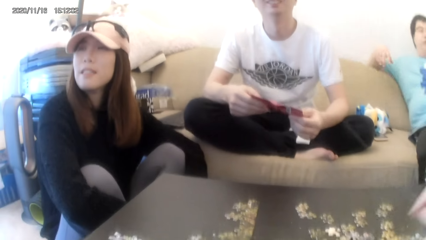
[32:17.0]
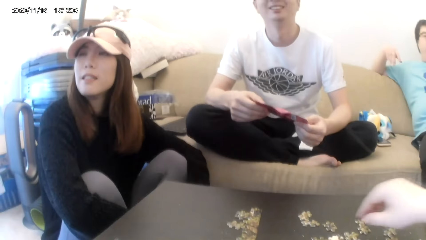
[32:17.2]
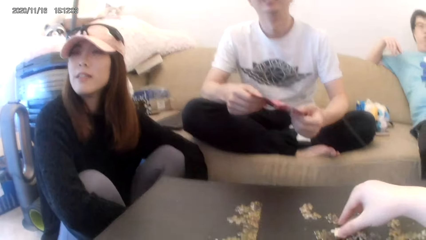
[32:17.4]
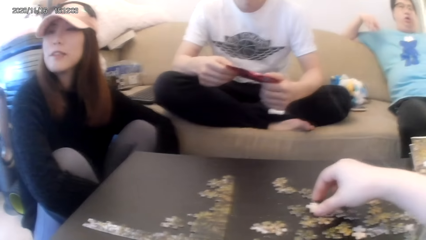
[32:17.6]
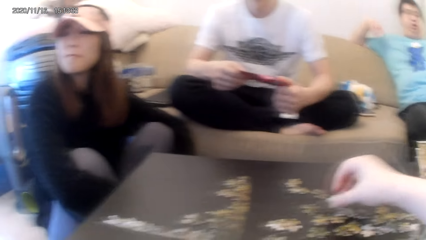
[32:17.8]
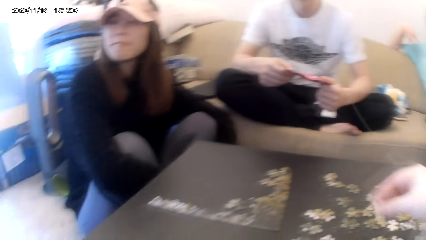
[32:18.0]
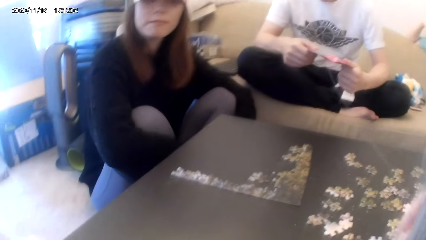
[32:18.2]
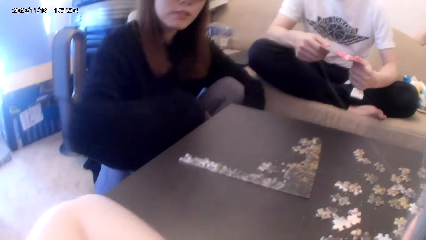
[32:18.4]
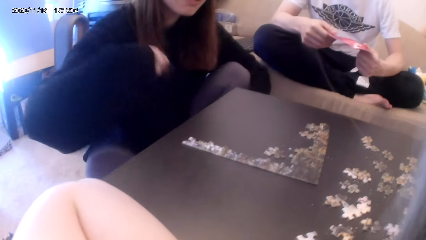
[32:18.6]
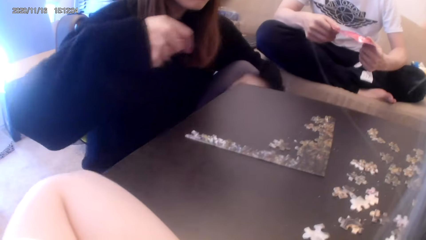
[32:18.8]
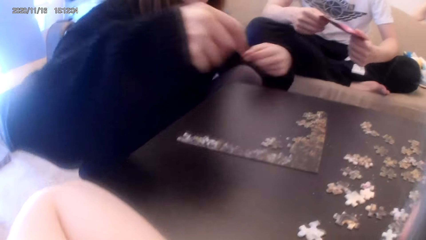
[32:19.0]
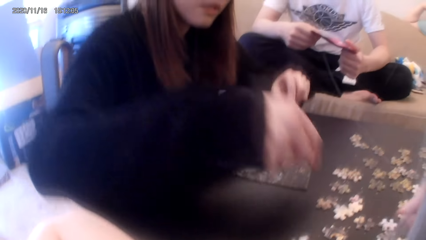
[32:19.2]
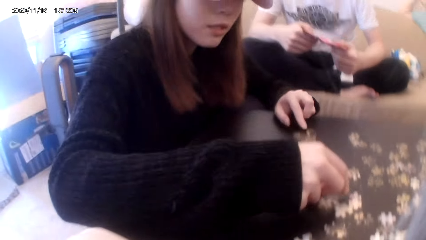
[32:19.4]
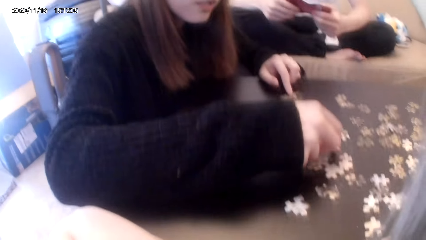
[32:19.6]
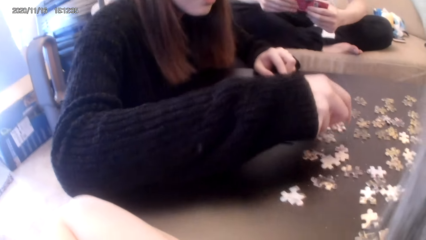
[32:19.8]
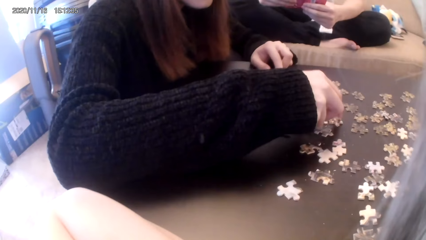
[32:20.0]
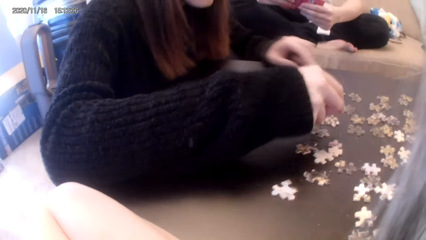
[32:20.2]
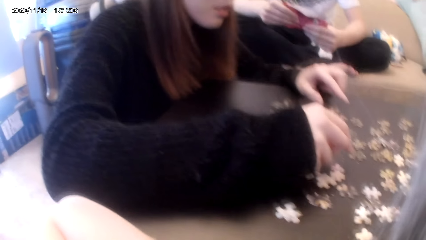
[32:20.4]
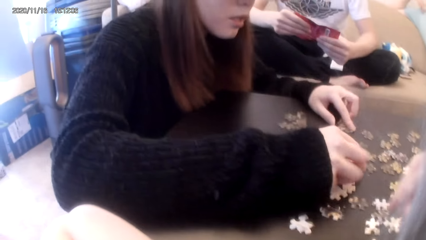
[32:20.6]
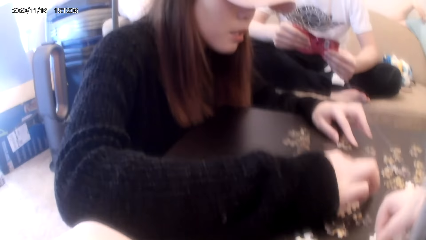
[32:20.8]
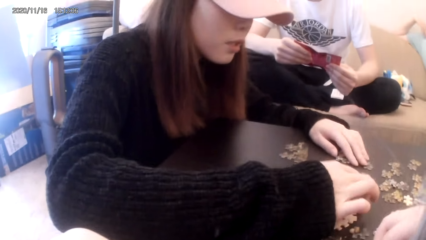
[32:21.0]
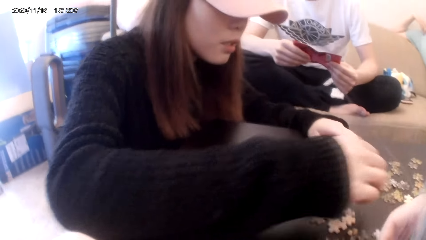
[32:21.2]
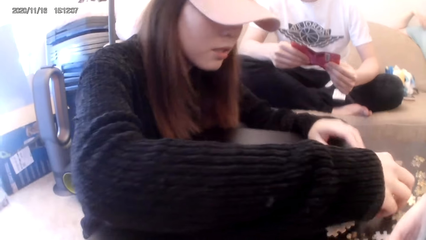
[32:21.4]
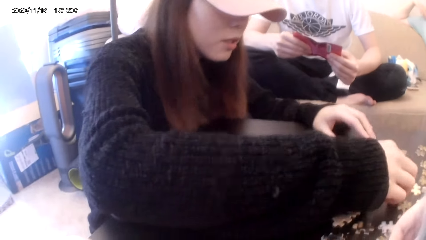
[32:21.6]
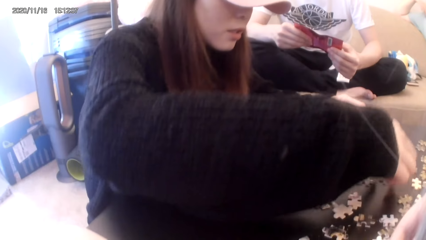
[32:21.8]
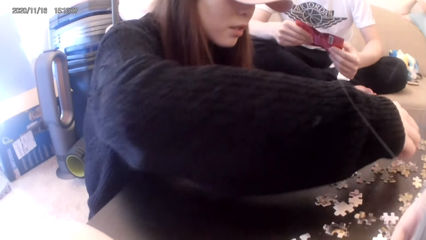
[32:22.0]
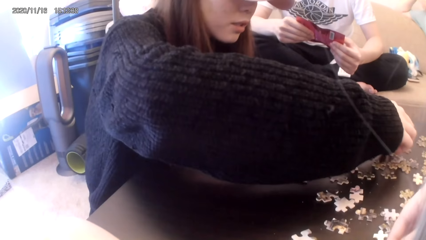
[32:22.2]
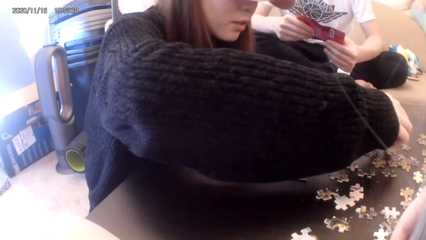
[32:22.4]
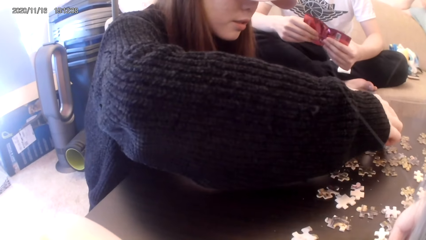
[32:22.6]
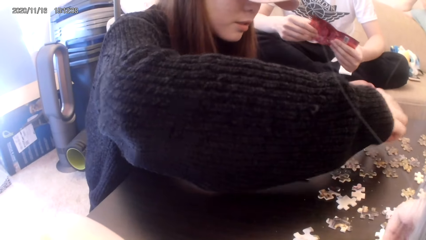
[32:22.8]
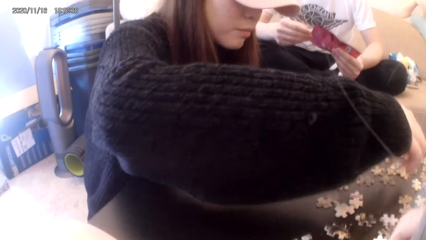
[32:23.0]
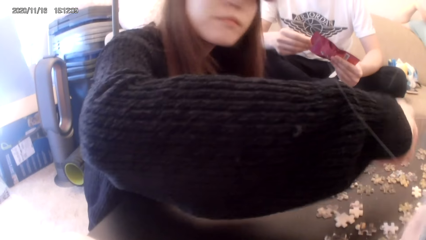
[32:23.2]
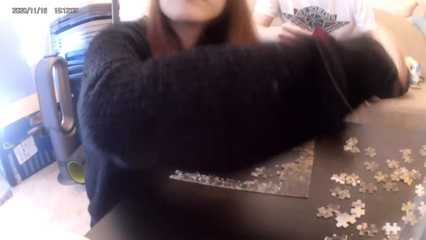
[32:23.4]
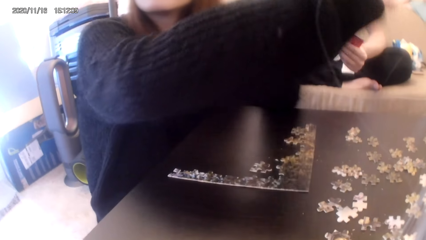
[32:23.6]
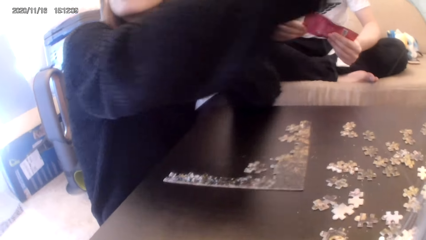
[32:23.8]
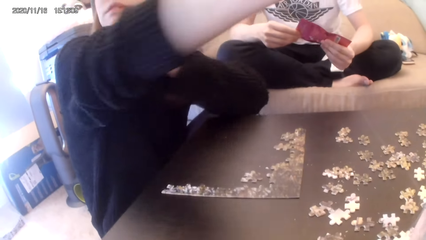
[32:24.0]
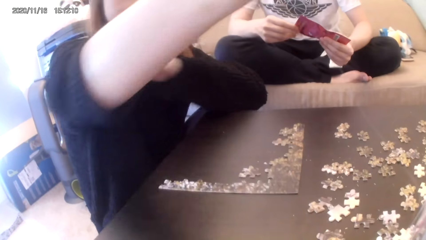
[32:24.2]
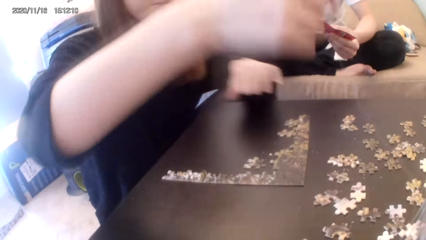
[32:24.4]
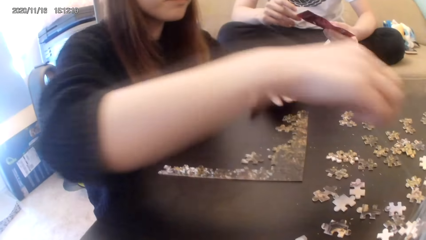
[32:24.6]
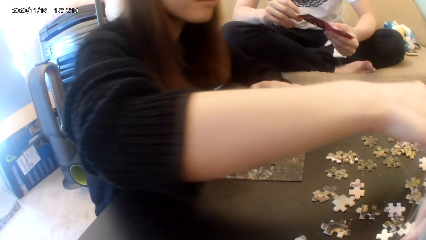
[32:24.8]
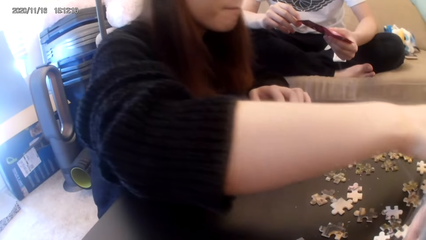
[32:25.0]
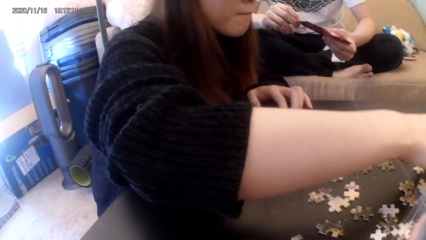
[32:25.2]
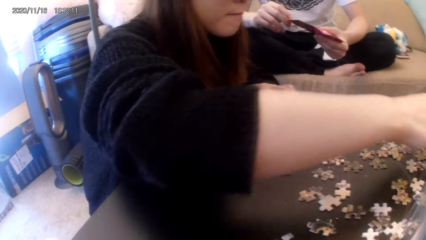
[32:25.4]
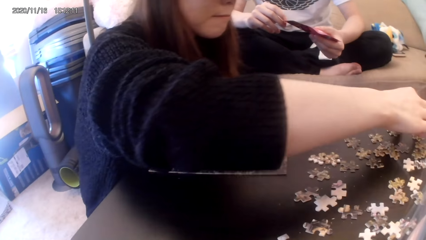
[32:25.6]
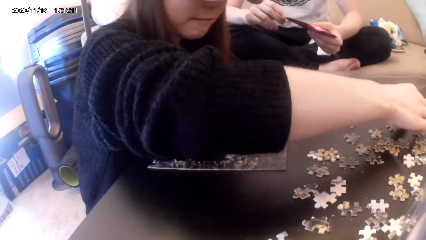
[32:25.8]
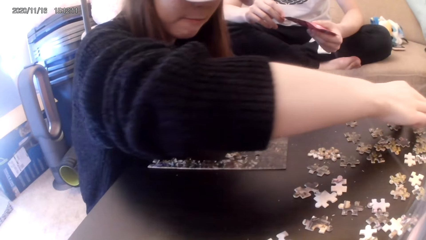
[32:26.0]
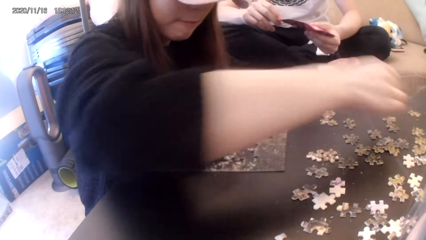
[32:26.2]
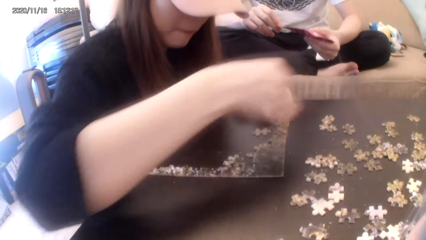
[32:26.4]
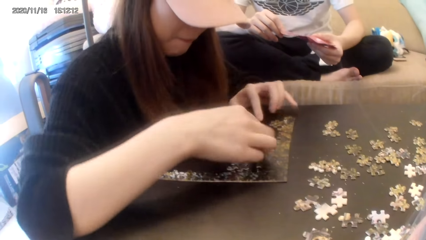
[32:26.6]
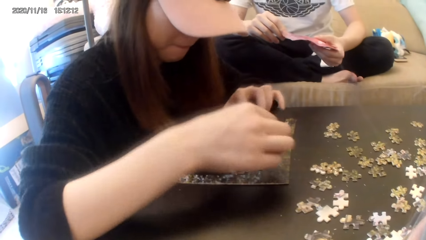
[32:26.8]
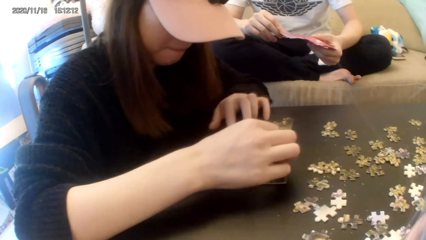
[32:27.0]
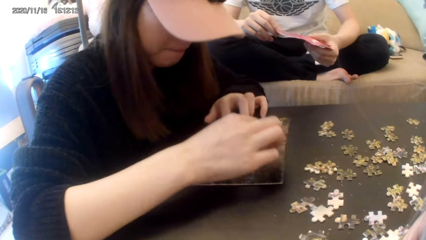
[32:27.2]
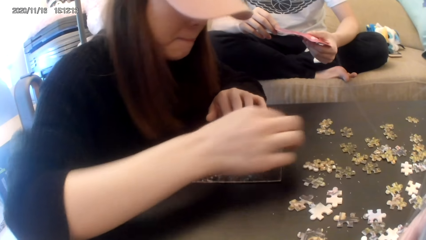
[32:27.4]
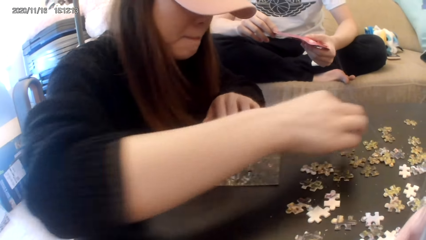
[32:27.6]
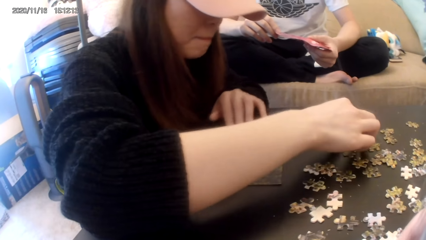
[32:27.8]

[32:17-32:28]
The camera wearer places a puzzle piece on the table. They arrange the puzzle pieces and look around.

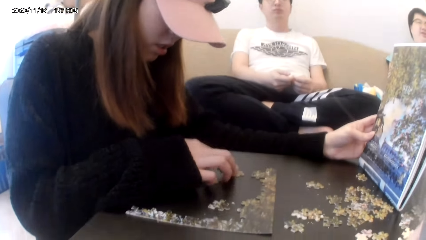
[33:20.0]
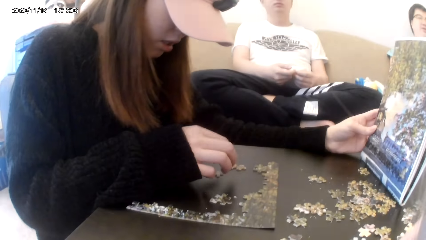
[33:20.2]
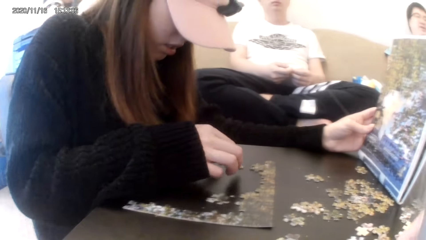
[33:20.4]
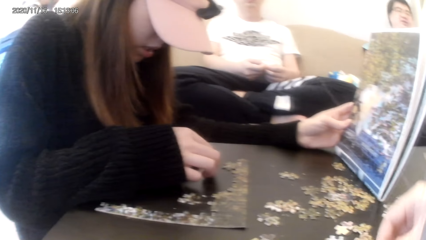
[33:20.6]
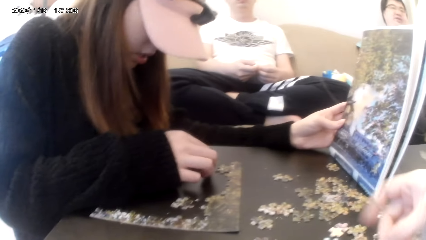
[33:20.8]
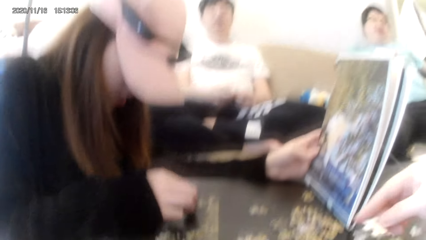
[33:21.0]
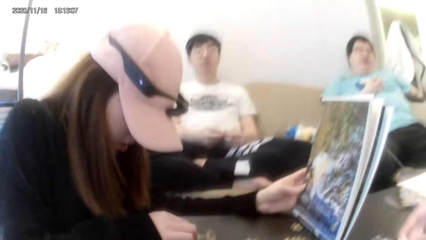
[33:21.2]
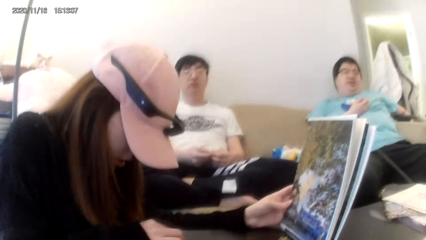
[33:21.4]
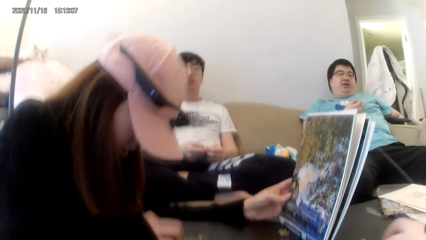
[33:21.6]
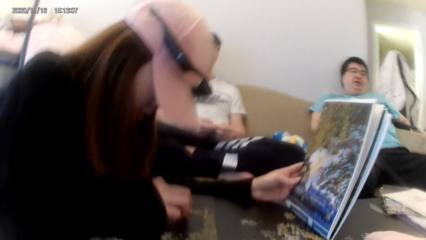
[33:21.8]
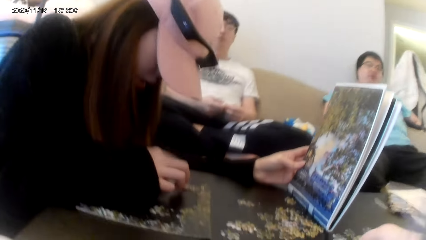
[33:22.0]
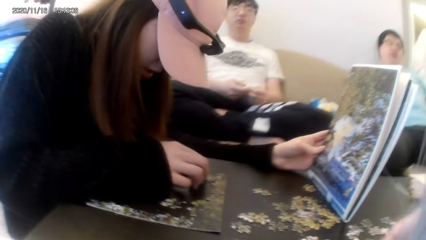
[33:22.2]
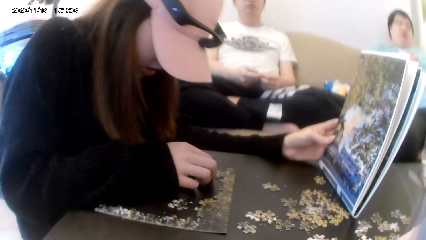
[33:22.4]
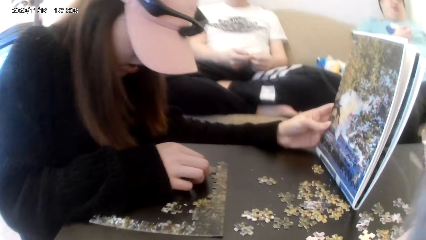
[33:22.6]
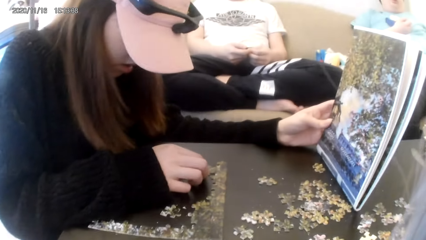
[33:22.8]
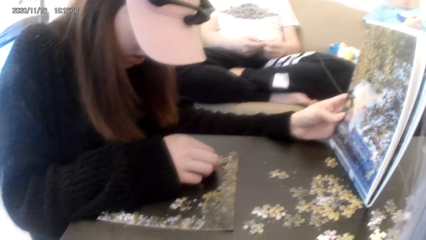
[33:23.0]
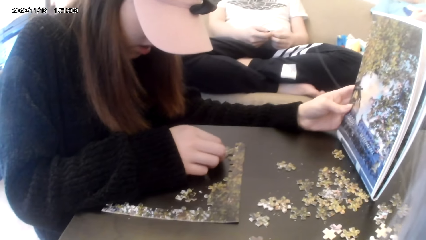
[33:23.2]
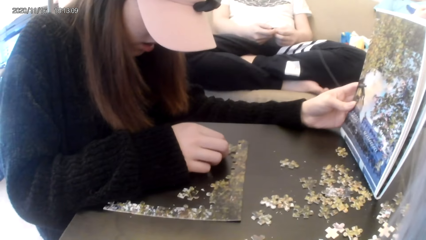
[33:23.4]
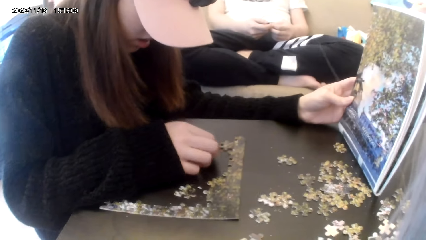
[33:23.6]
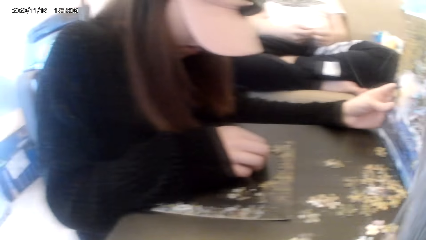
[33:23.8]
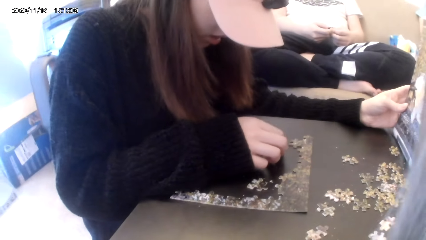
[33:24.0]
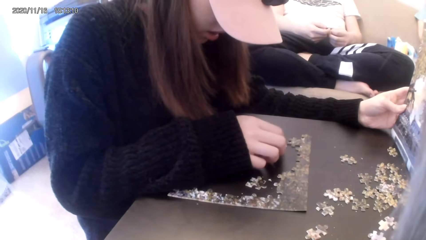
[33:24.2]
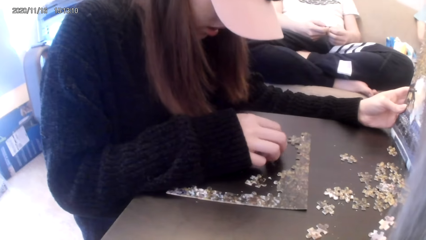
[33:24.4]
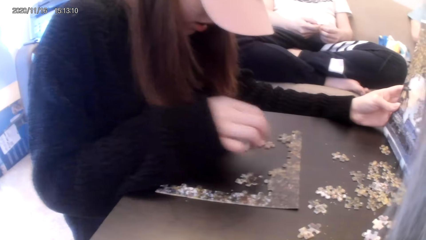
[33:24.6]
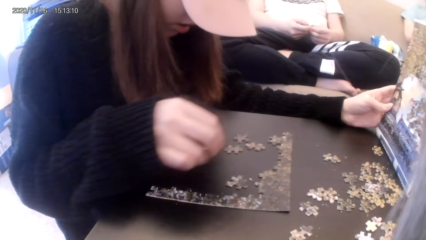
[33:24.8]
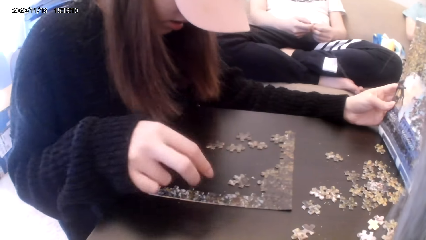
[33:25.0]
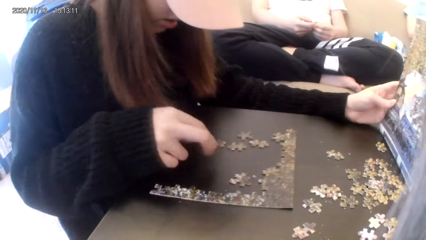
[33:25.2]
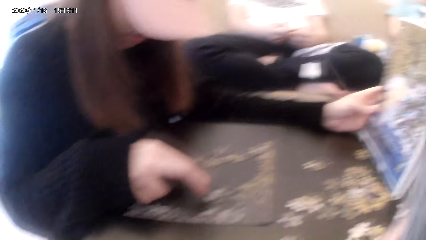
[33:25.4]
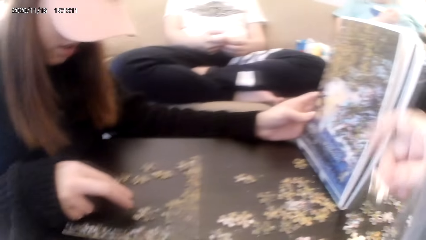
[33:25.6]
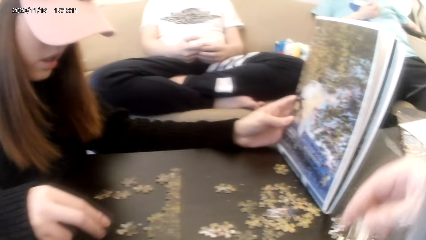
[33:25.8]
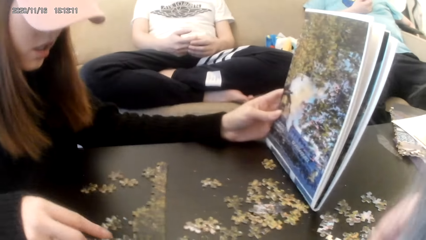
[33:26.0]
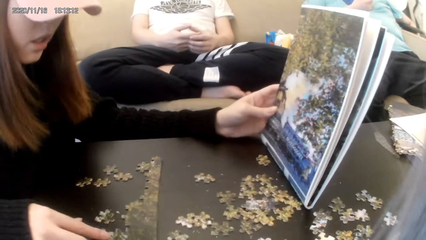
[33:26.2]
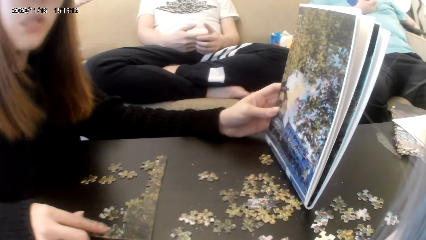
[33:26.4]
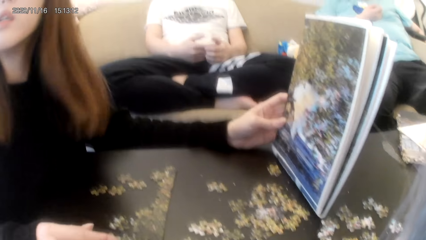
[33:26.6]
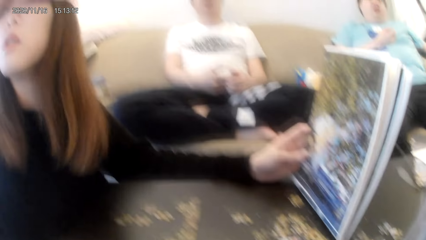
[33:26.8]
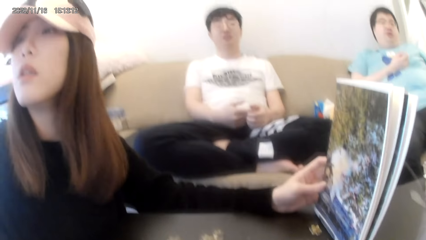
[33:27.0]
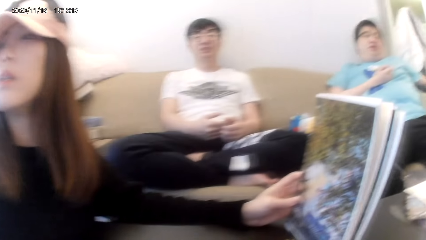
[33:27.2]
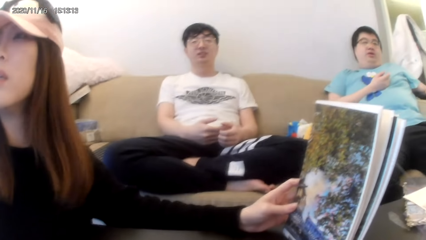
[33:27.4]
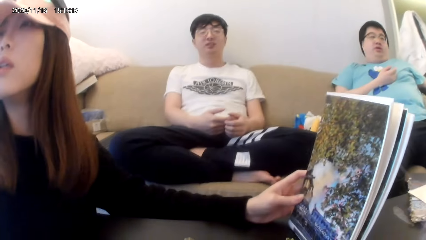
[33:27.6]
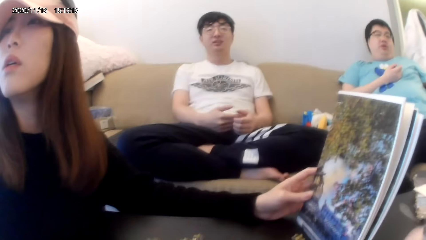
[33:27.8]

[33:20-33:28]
The camera wearer picks puzzle pieces. They place the puzzle pieces. They look around.
